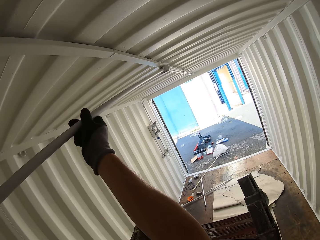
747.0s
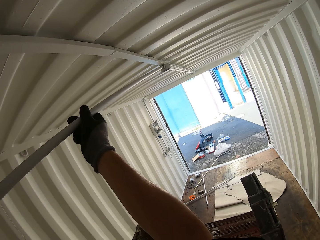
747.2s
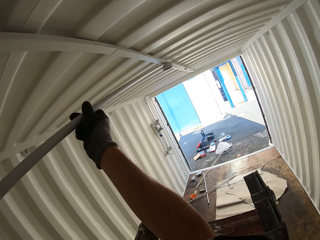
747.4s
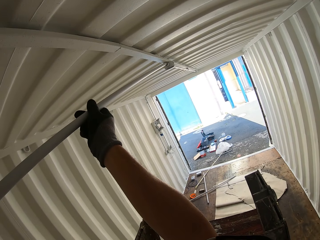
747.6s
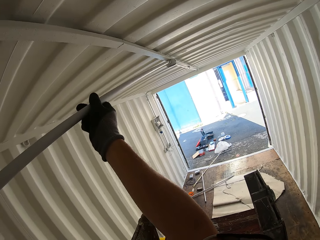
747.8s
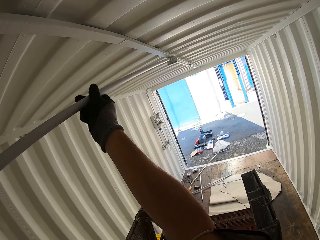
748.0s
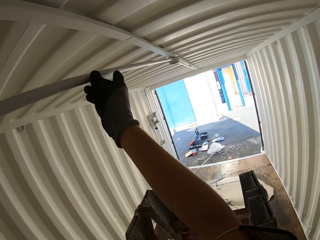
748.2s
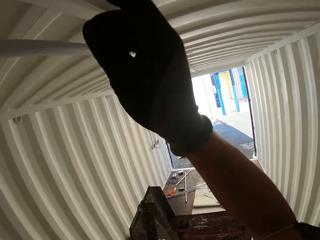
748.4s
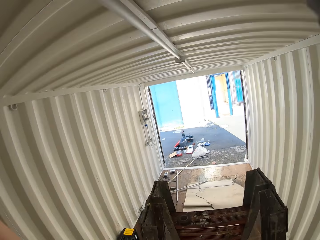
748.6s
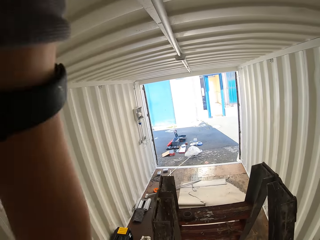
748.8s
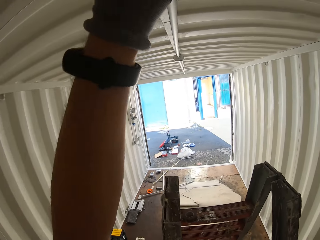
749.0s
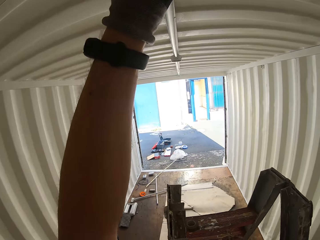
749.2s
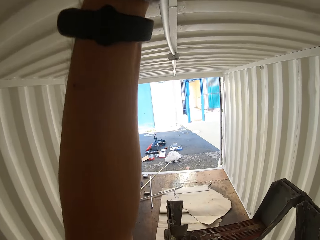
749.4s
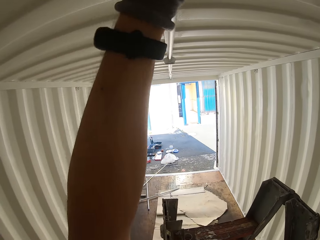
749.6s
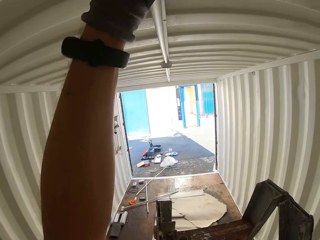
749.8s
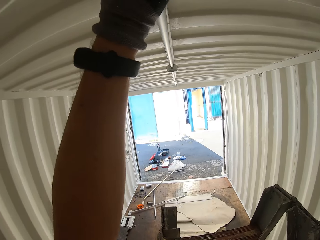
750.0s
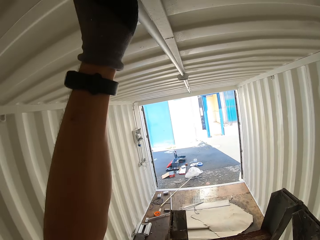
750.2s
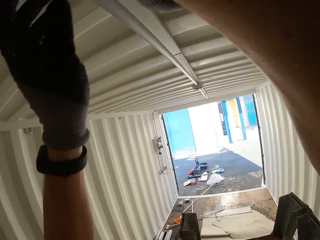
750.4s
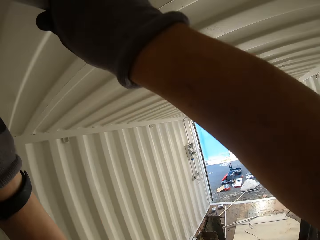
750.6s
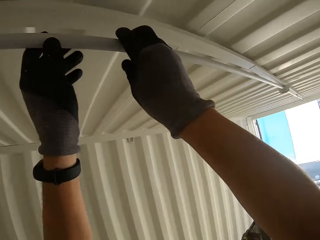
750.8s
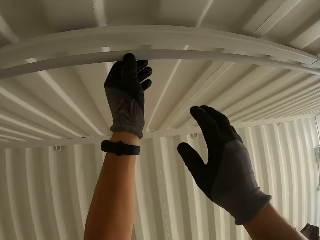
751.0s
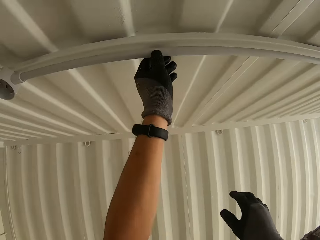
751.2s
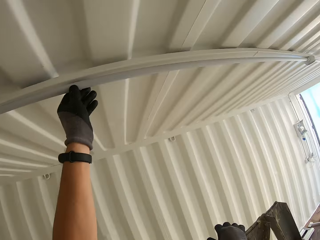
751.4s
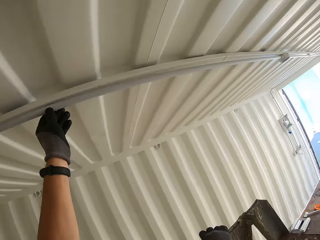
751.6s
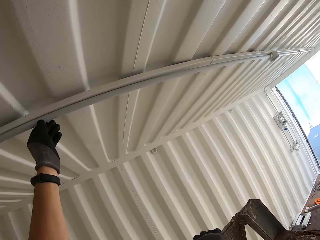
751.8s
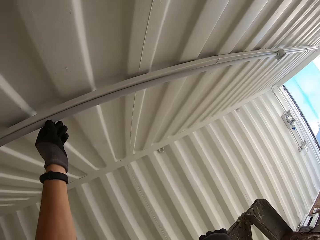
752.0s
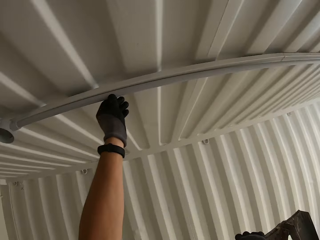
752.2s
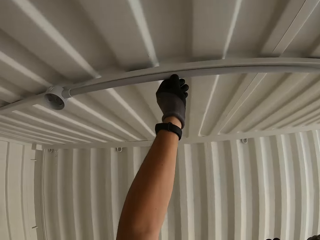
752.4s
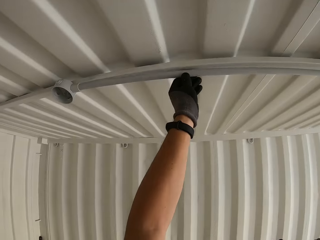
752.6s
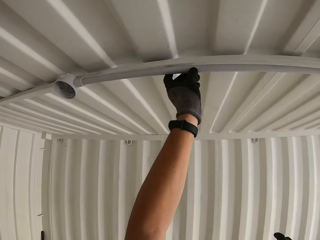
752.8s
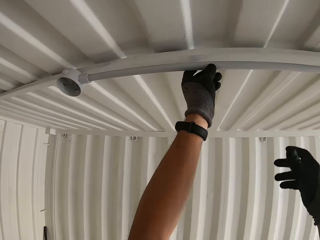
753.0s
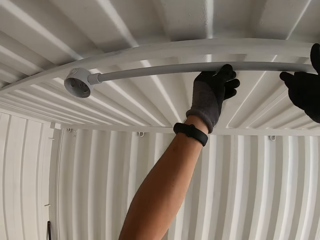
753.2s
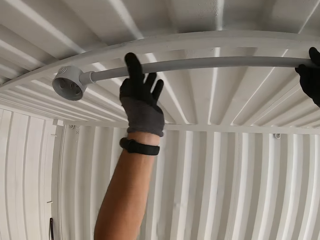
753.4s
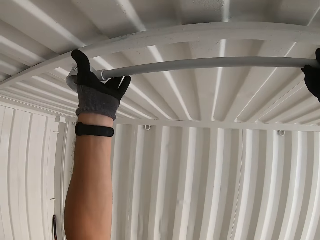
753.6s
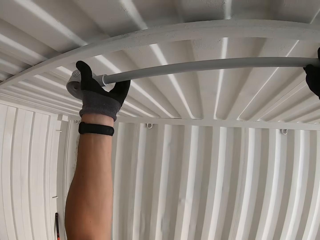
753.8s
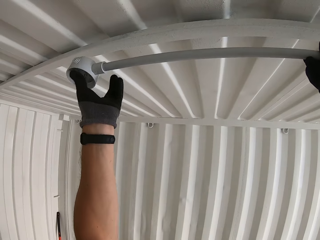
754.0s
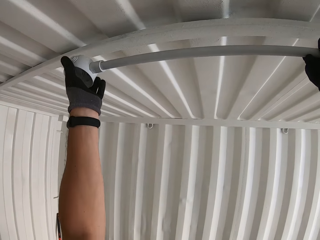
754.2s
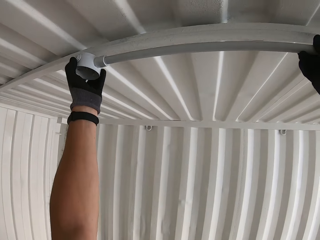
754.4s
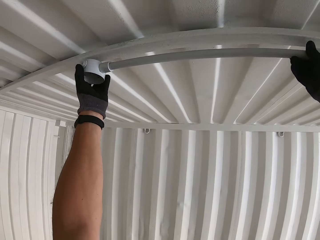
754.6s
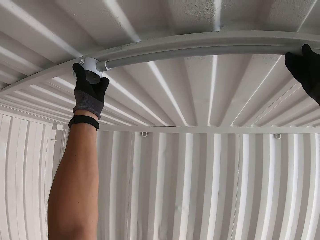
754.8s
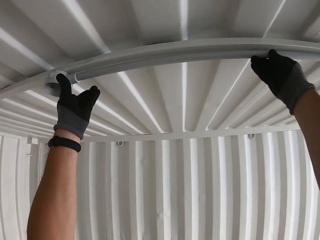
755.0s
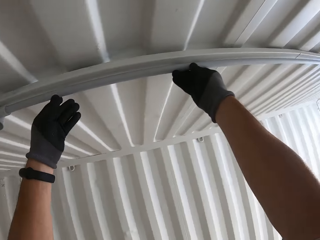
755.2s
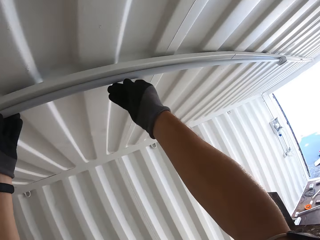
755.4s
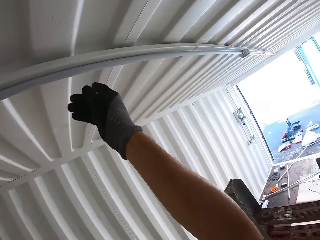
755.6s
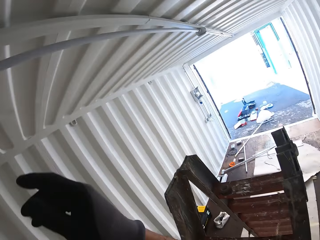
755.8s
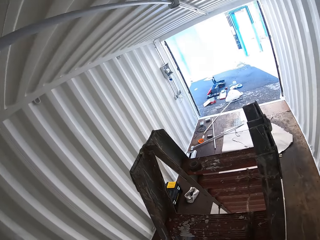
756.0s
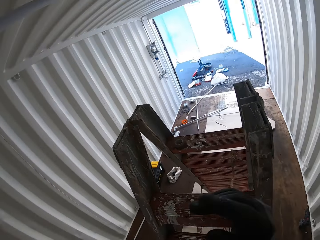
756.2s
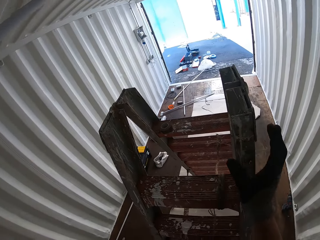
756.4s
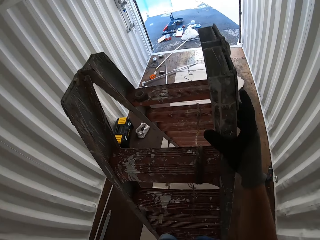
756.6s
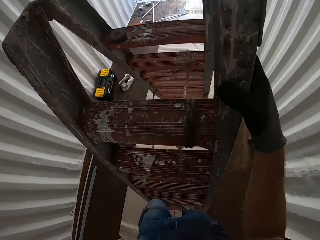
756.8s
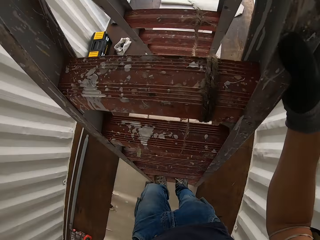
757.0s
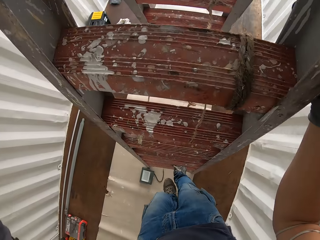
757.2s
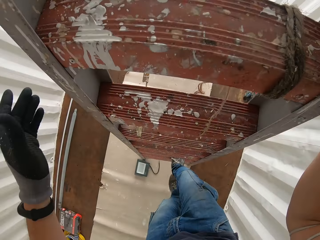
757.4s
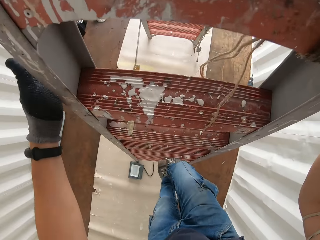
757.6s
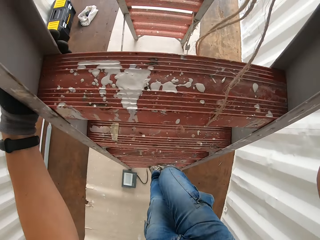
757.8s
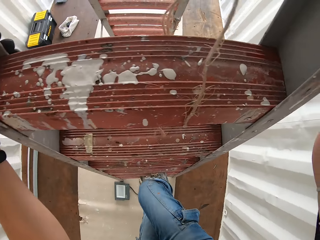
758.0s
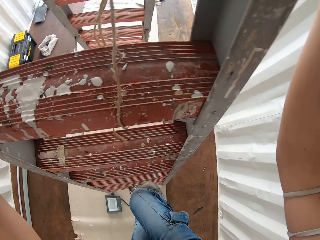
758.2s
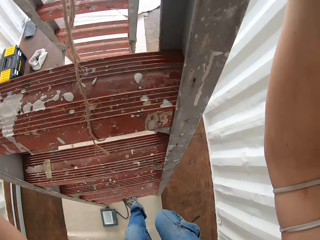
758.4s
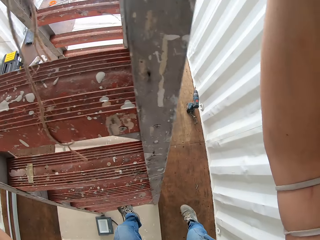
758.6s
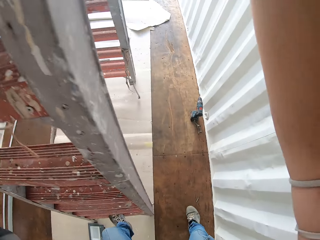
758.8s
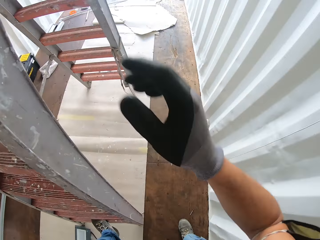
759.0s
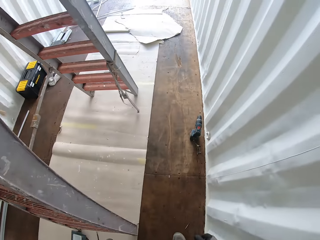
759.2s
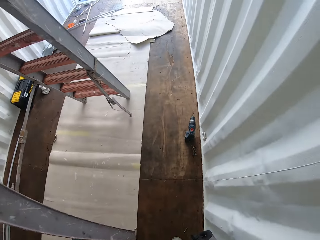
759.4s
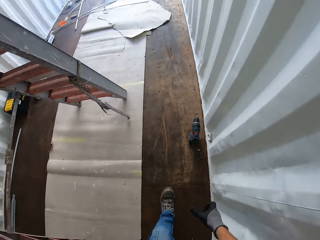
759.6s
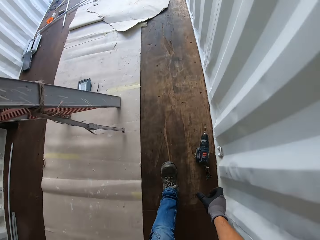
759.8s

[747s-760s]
The camera wearer fits the pipe on the upper part of the Conex box. They look around the pipe. They fix the pipe. They climb down the ladder.

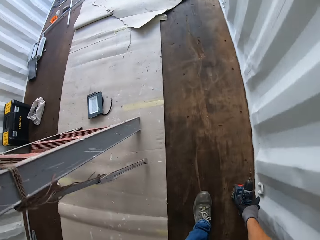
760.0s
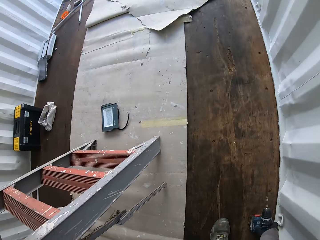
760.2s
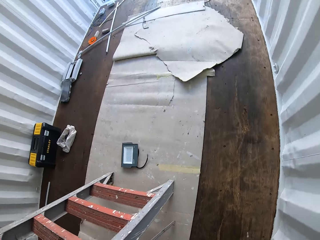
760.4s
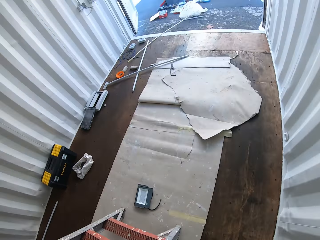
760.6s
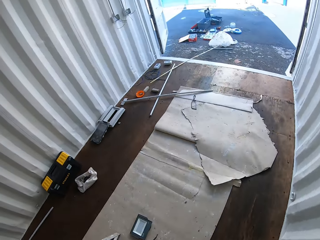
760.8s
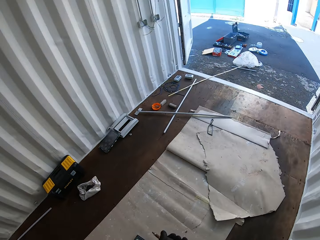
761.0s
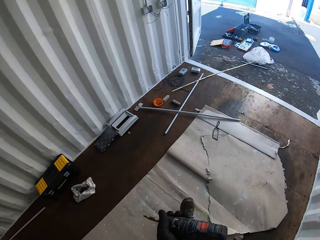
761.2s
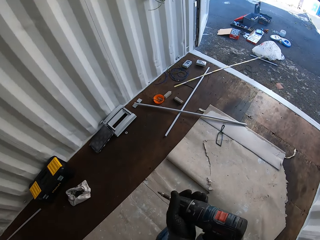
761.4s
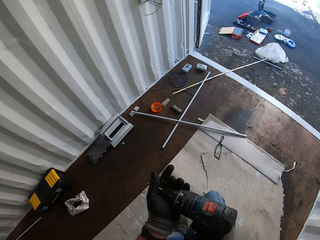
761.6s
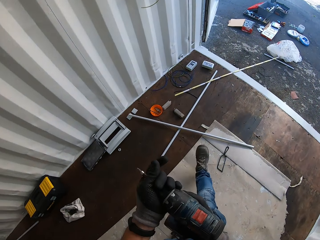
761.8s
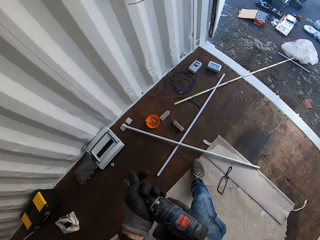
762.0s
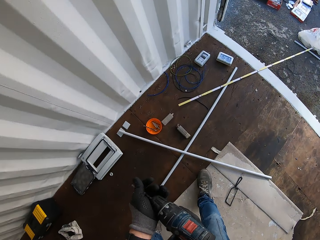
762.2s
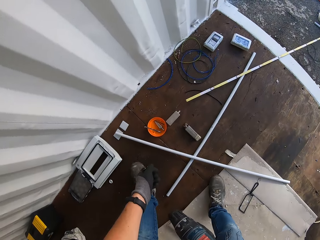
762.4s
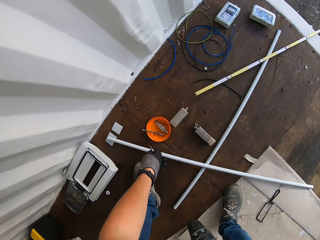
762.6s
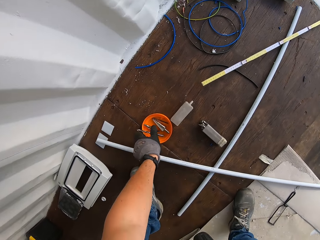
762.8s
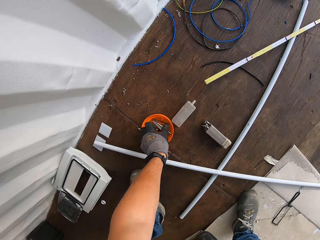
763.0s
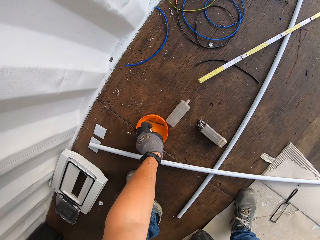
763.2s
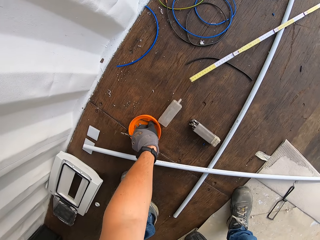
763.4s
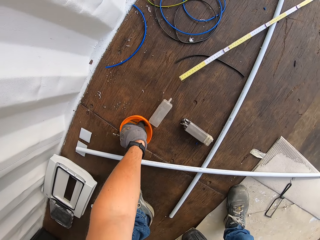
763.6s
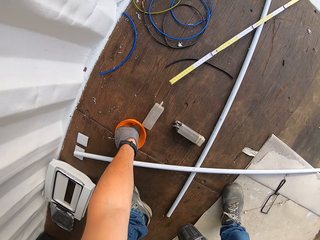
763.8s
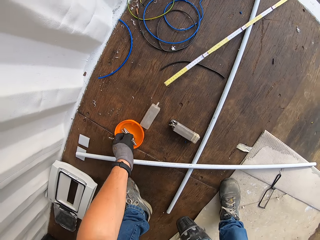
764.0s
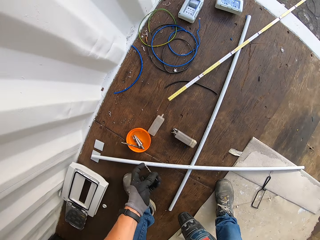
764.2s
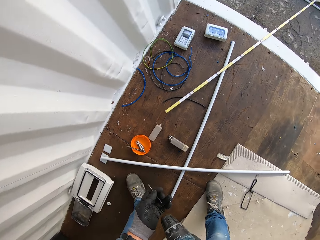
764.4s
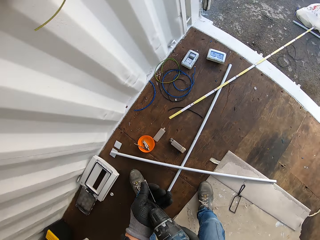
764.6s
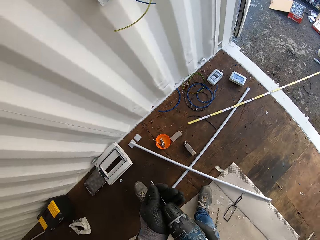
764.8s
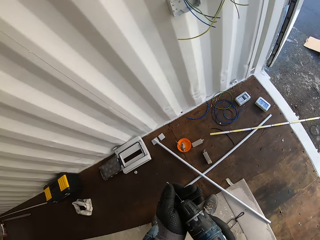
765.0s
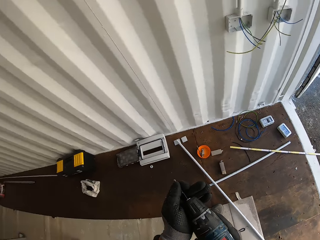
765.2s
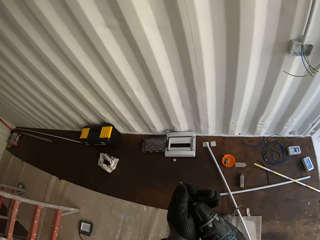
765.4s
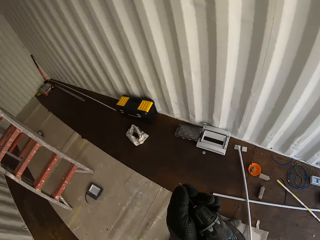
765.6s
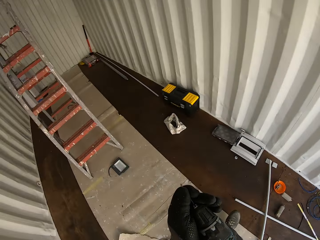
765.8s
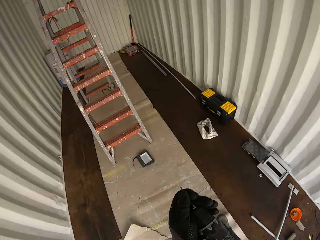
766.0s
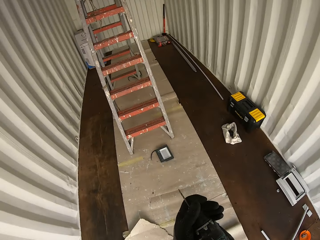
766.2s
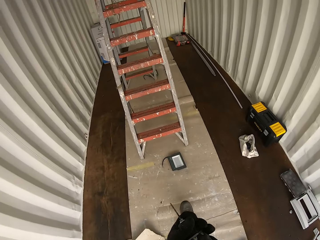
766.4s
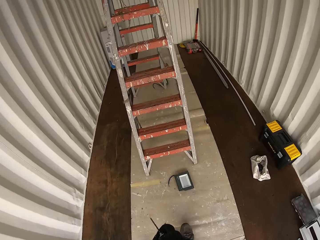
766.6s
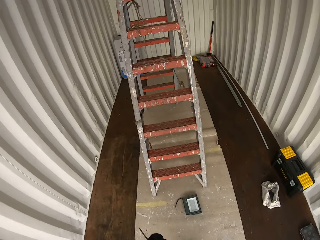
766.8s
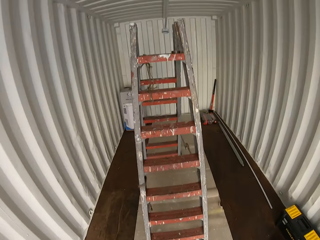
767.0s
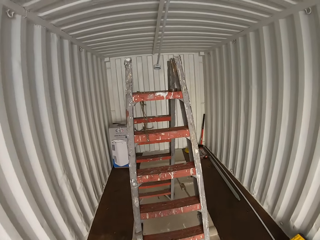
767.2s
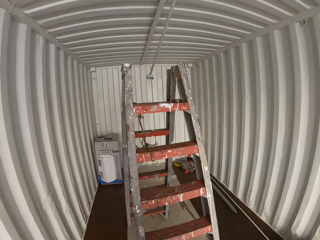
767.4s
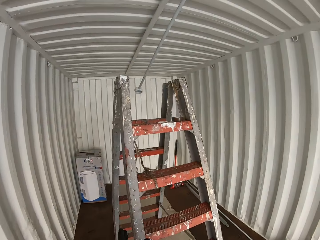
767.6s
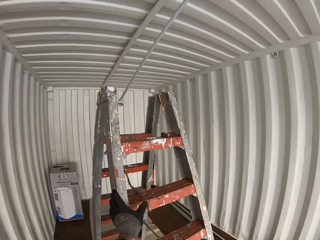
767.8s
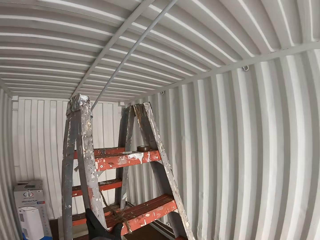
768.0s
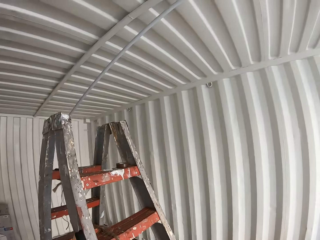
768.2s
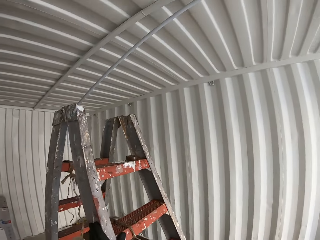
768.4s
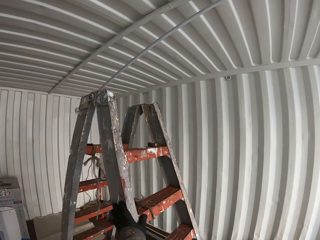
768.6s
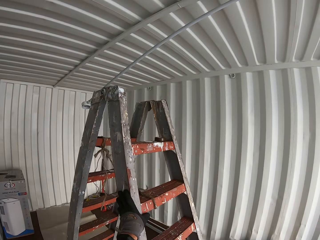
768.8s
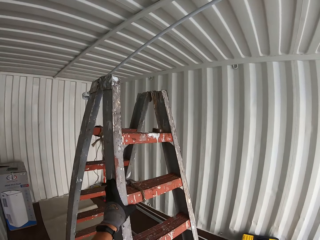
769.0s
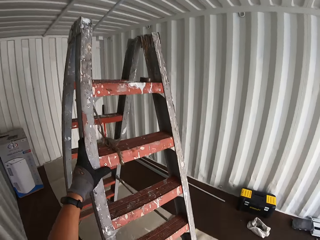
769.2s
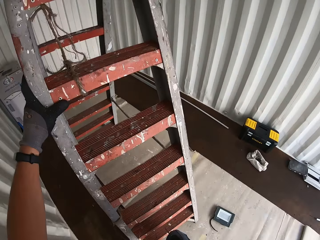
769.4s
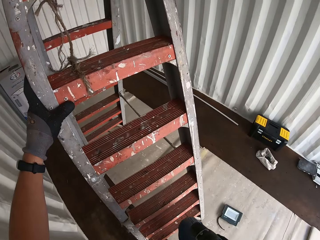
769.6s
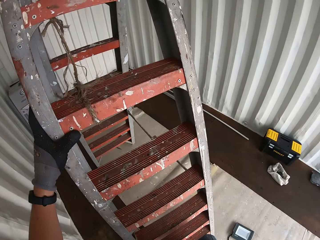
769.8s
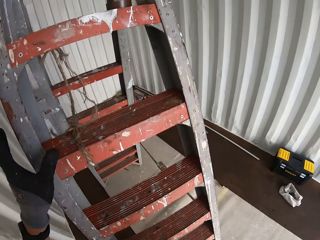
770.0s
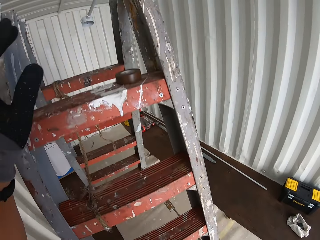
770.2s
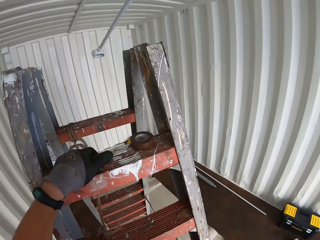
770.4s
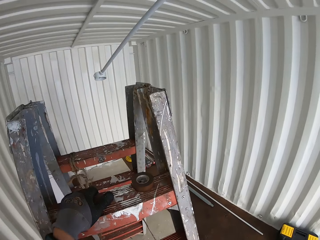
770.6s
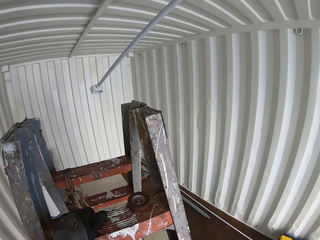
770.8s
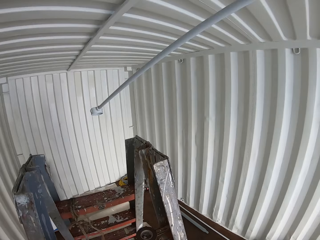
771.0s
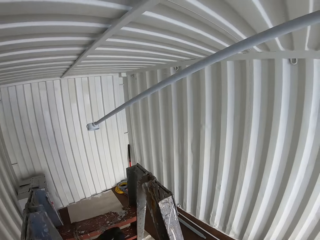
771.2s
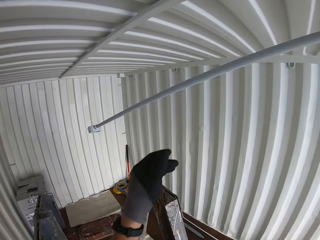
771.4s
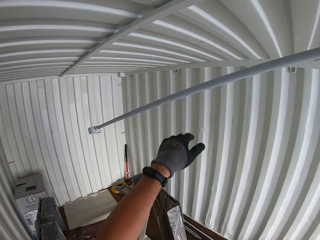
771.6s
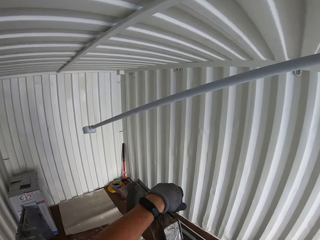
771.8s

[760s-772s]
The camera wearer picks up the drill machine from the ground. They walk in the Conex box. They pick up a screw from a tin. They fit the screw or bit in the drill. They walk around the container, move the ladder and walk up on the ladder.
